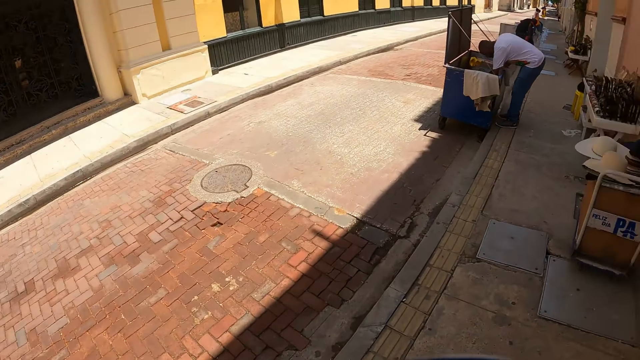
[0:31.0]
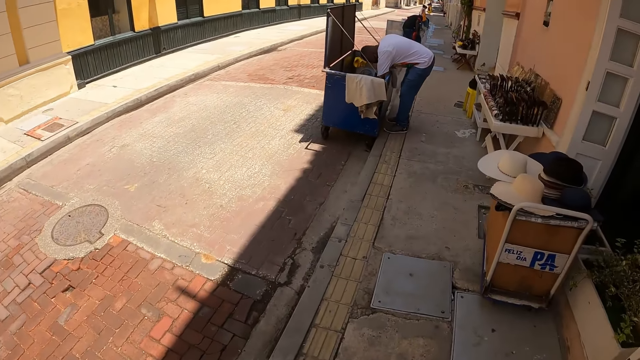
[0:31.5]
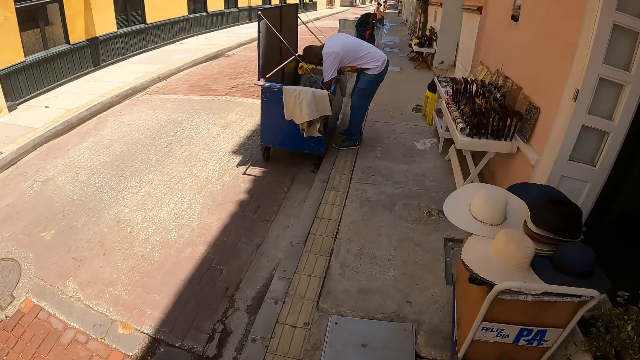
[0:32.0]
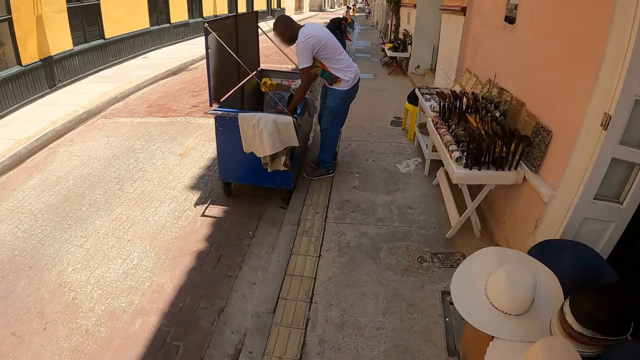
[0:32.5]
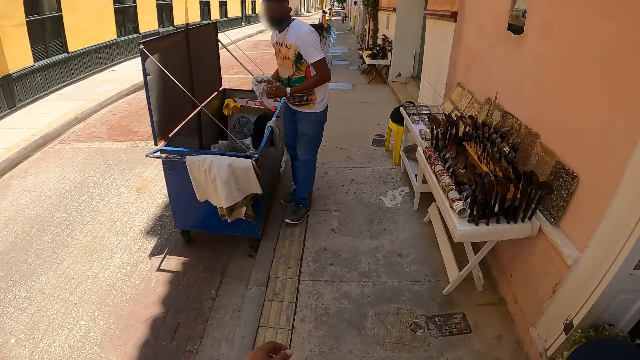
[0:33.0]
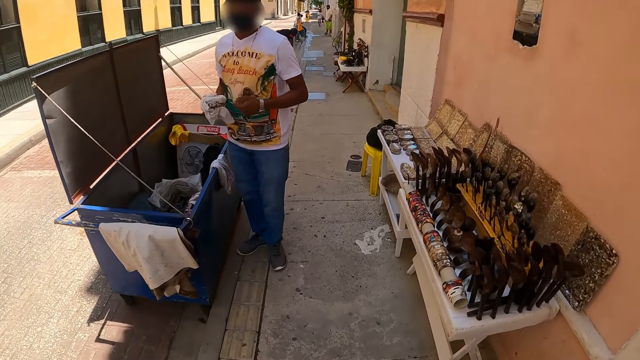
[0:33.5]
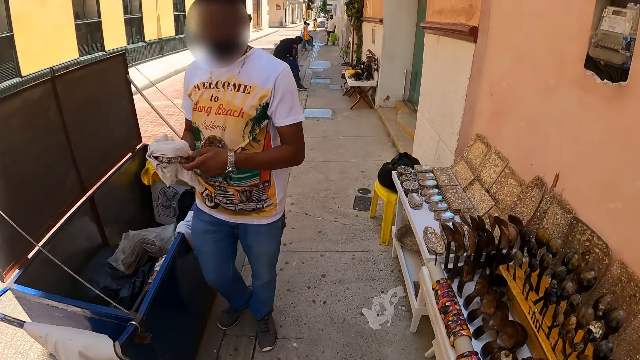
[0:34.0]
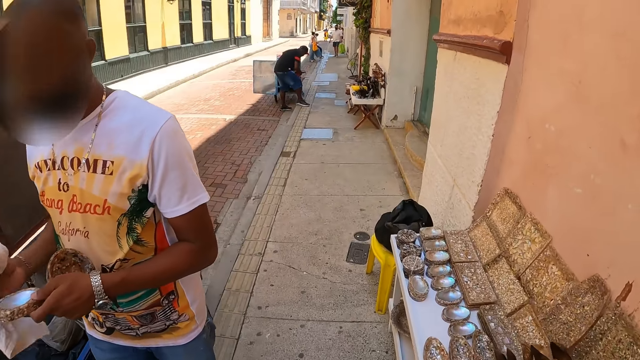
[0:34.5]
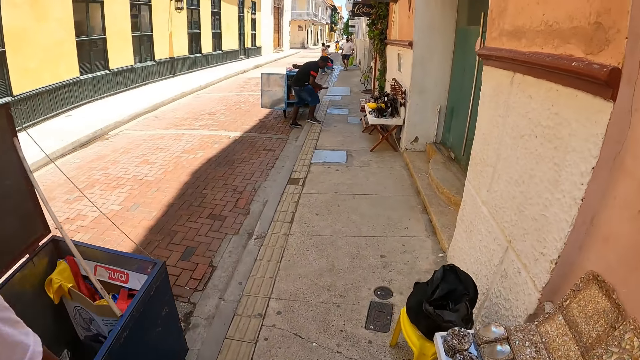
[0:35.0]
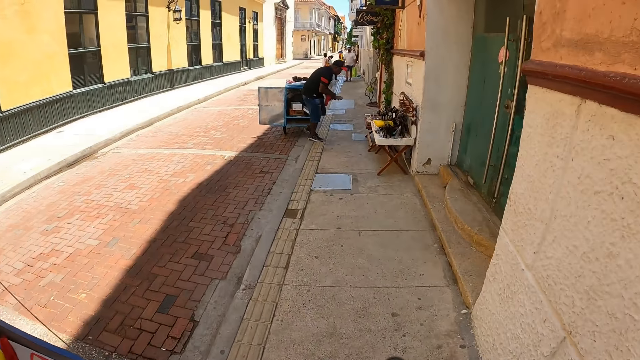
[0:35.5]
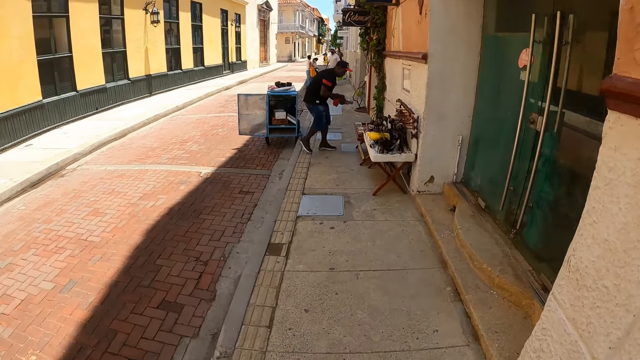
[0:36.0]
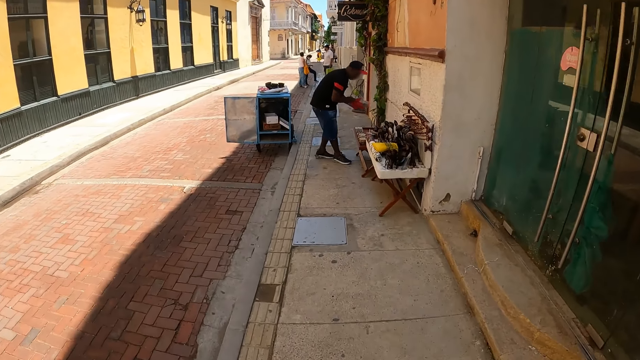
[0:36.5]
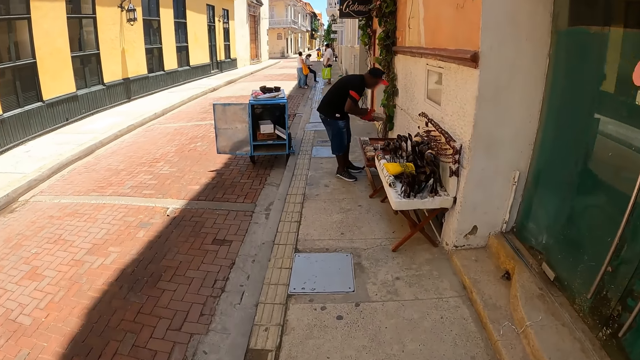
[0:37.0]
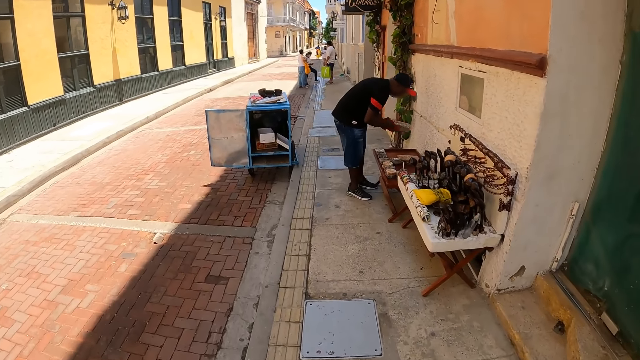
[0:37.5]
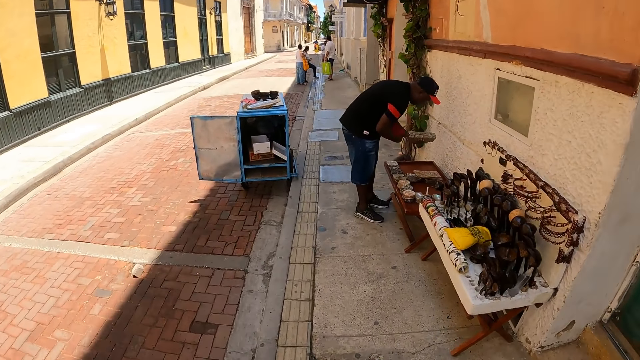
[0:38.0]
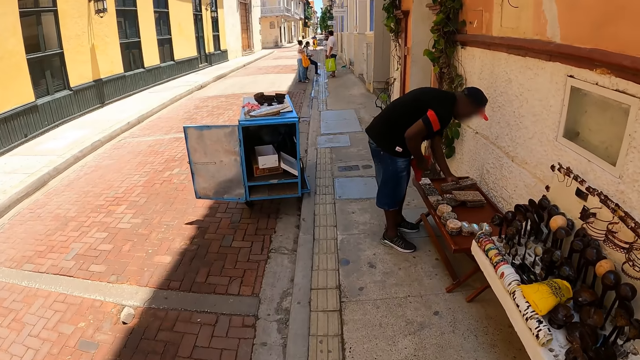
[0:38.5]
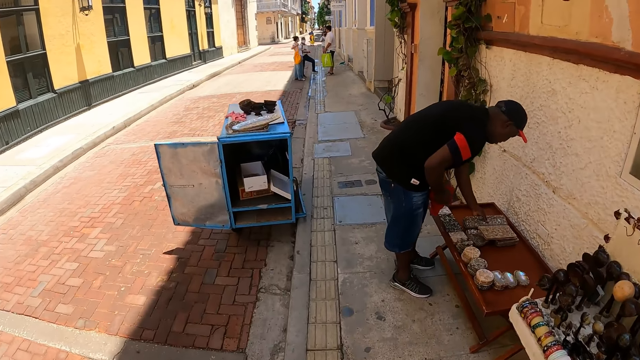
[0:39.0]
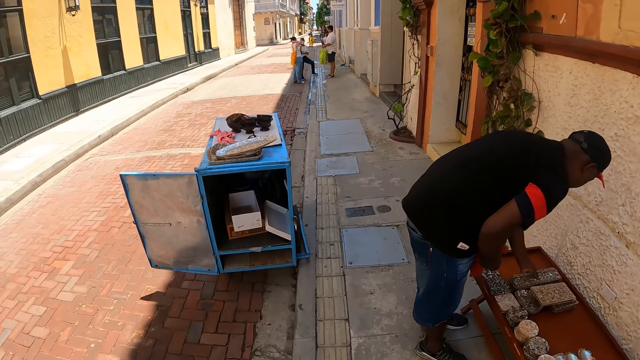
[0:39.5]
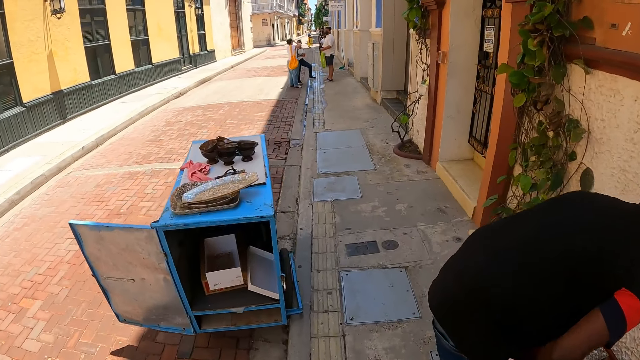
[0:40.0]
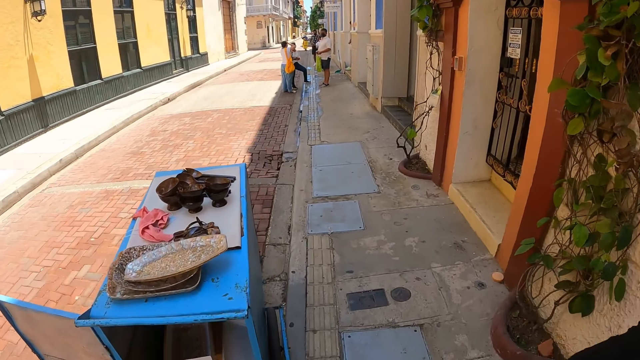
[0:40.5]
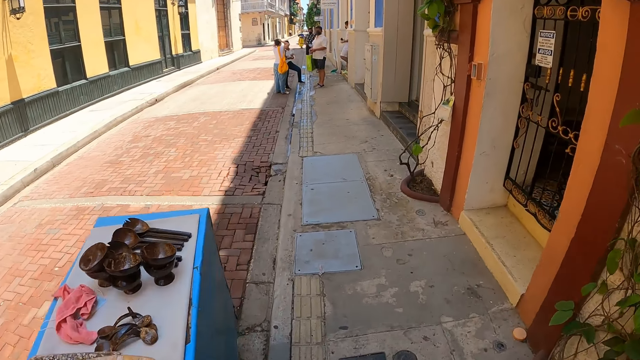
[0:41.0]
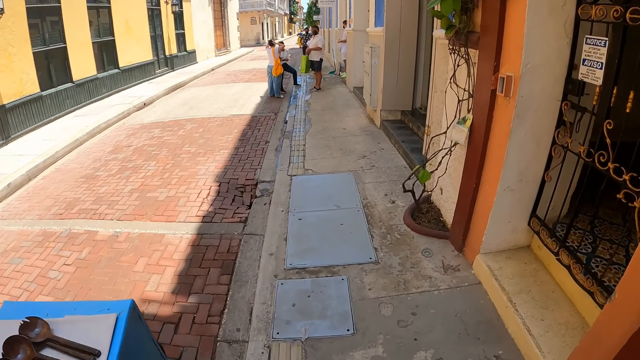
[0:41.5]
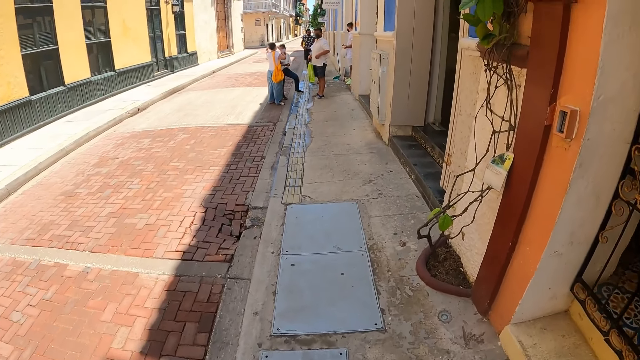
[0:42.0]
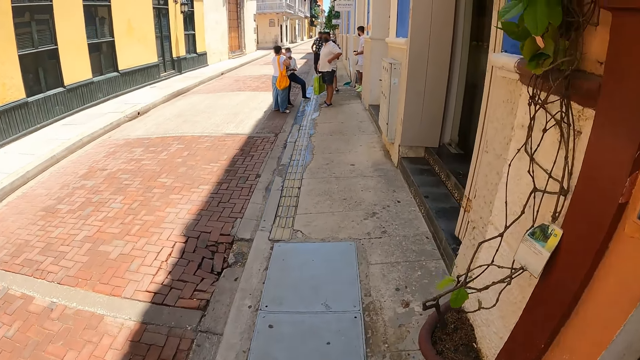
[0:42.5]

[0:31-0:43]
A person picks up the bottle in the container. Another person moves to the wall and wipes the book. A third person moves the hand to the shoulder. A fourth person talks. A fifth person walks from the house.

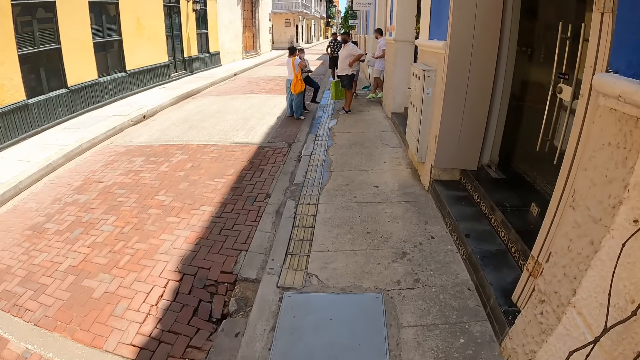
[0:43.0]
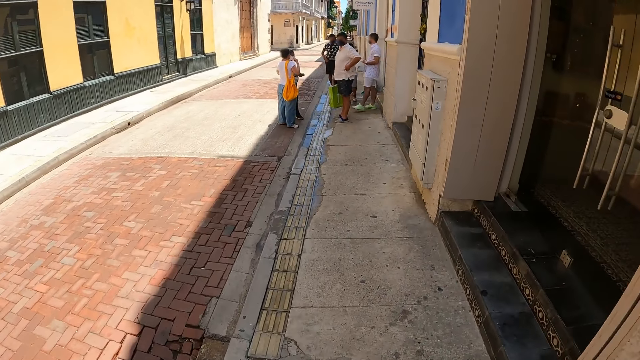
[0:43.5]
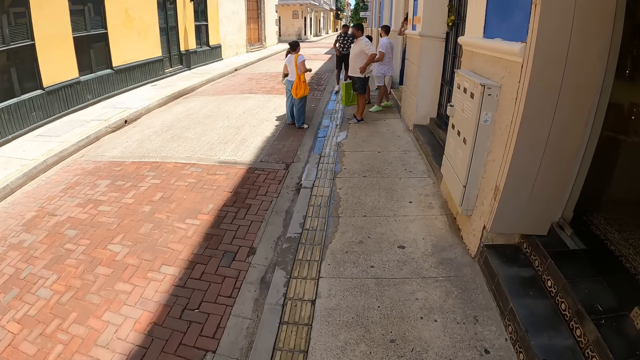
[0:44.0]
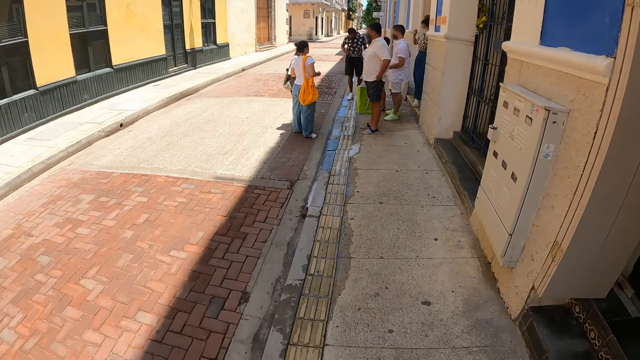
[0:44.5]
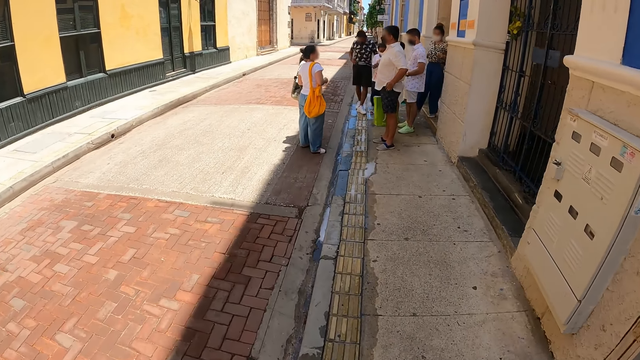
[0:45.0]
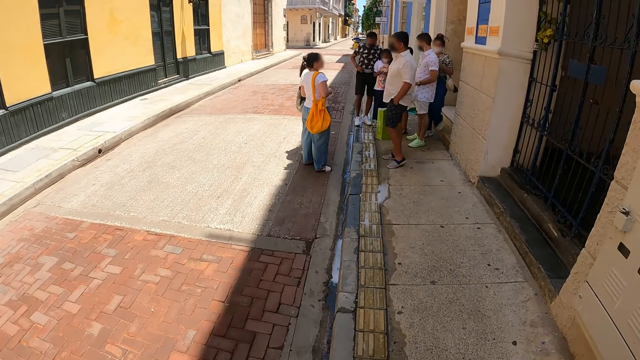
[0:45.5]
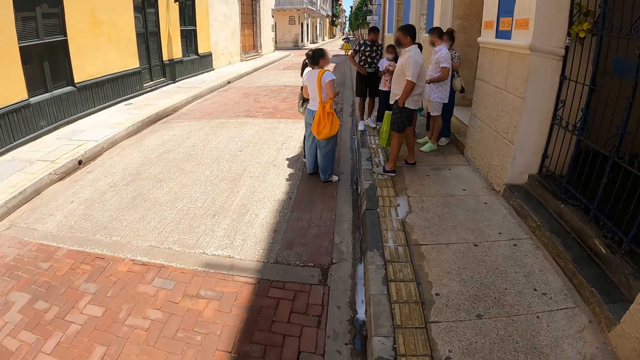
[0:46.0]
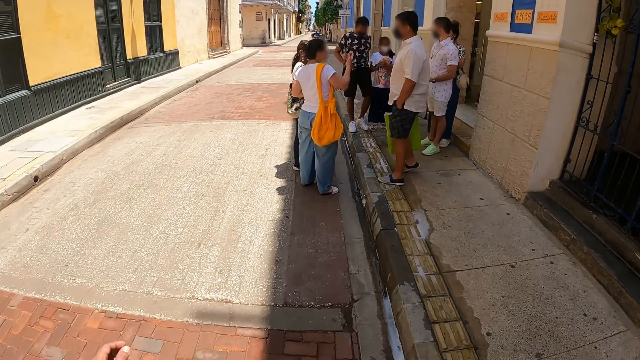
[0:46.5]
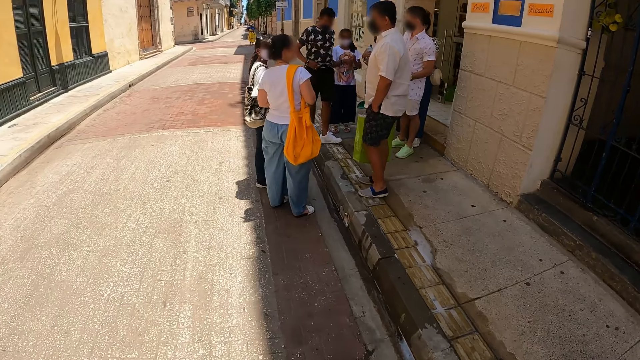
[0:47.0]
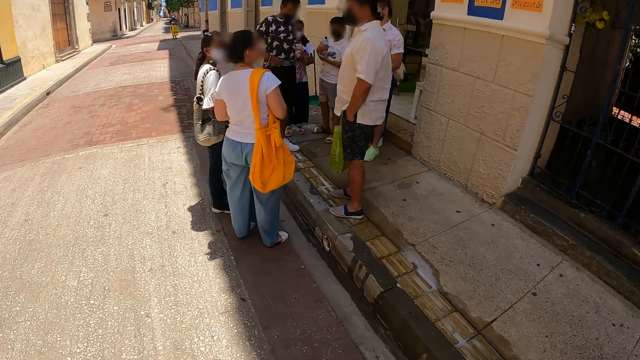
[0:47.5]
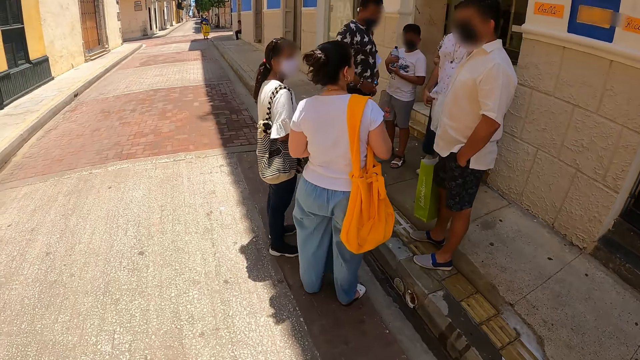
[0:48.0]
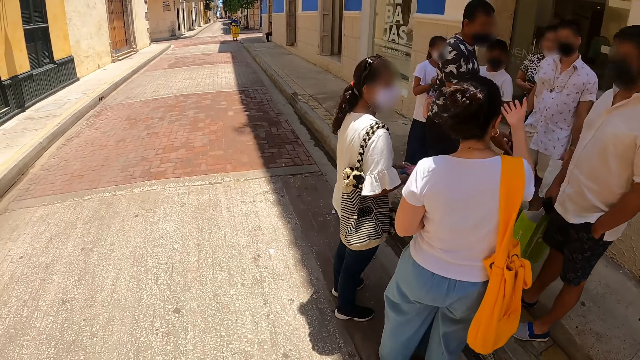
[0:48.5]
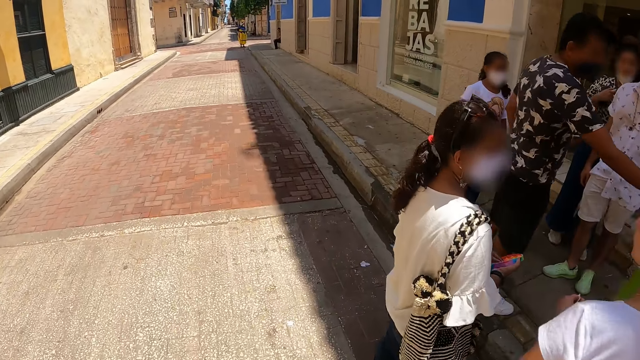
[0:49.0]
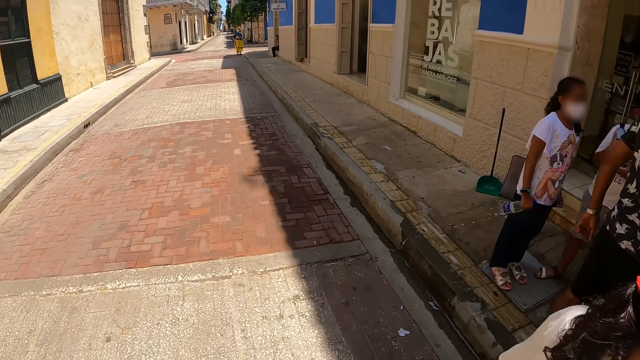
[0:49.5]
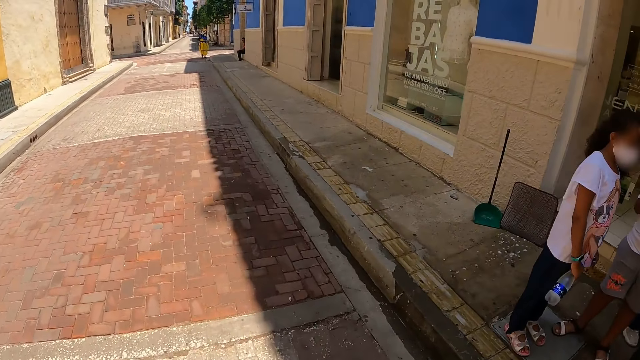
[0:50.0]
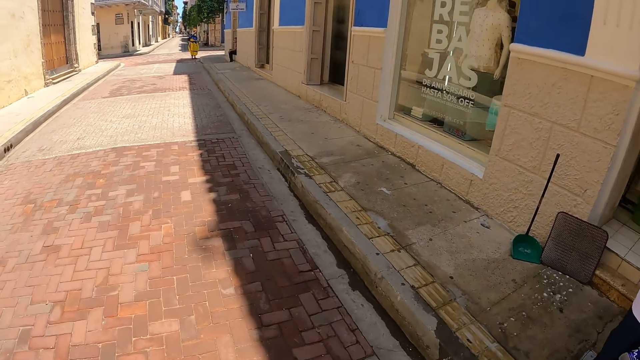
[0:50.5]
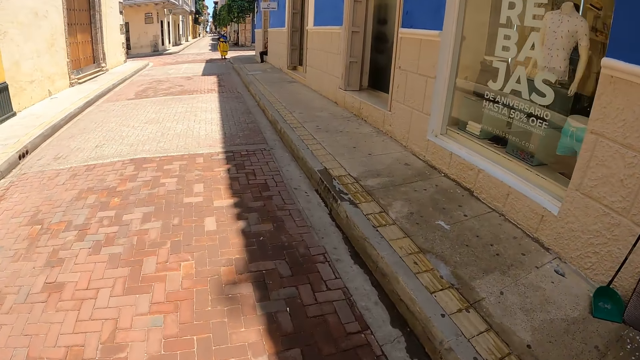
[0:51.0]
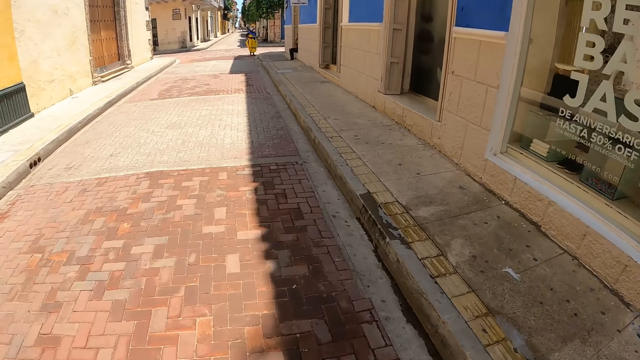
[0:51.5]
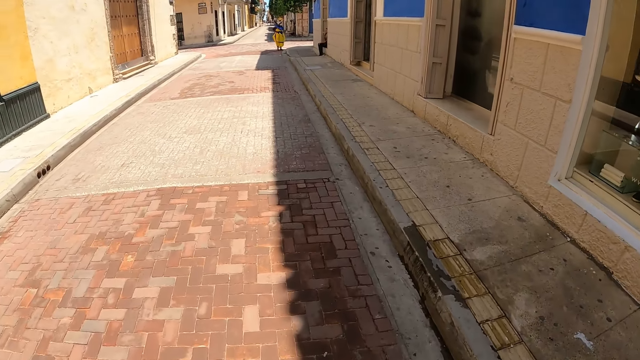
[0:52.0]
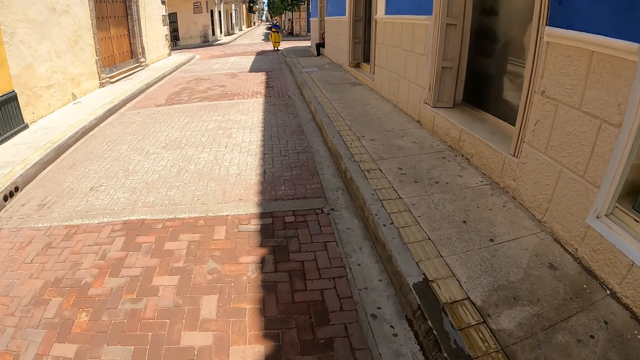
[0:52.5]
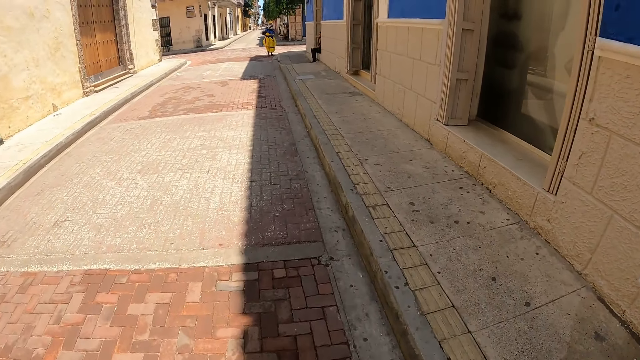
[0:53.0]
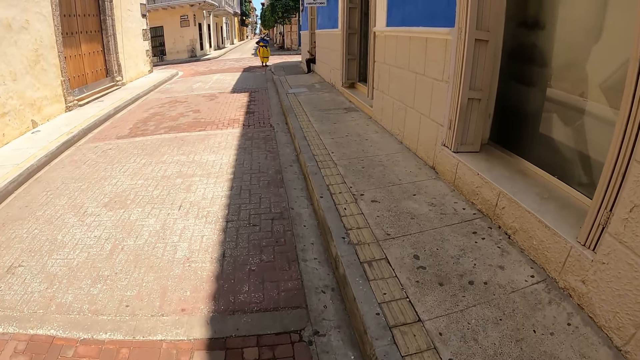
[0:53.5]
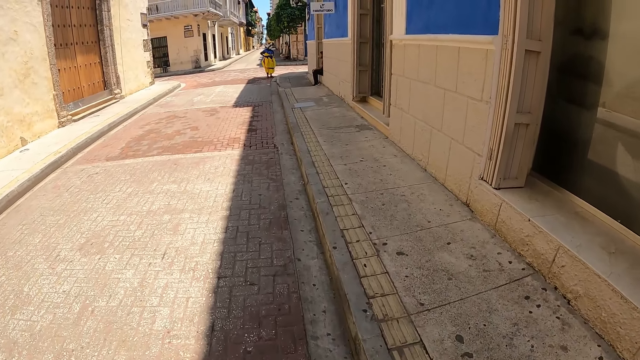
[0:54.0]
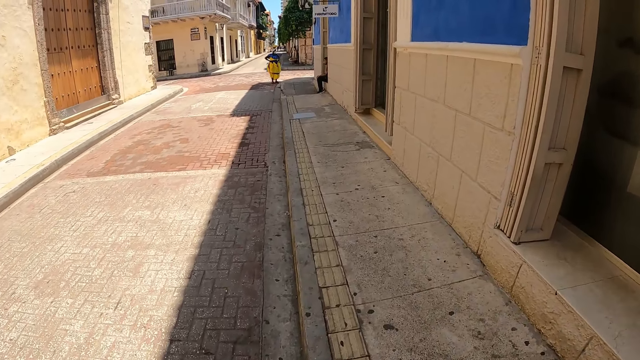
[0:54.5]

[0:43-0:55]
A person walks towards another person. A third person walks from the house. A fourth person talks to the second person. A fifth person interacts with the first person.
